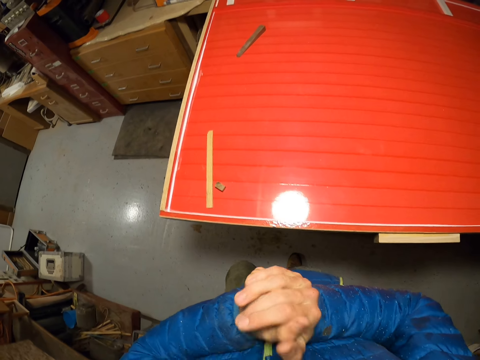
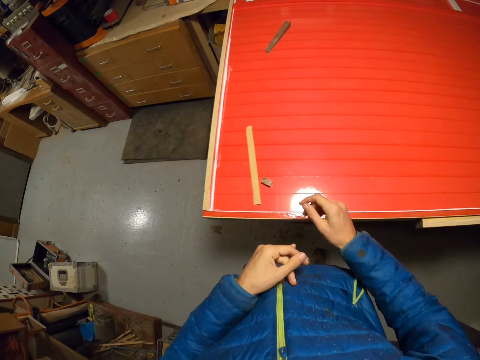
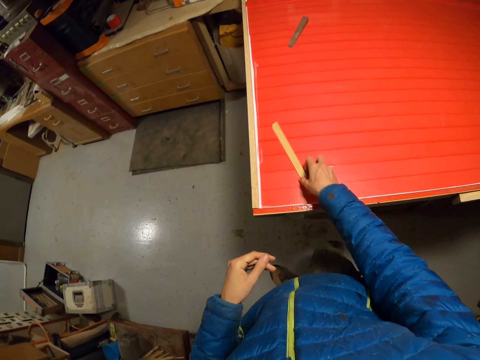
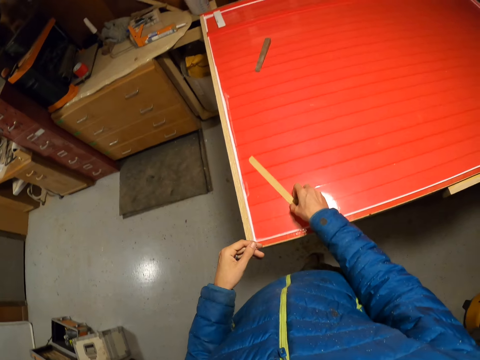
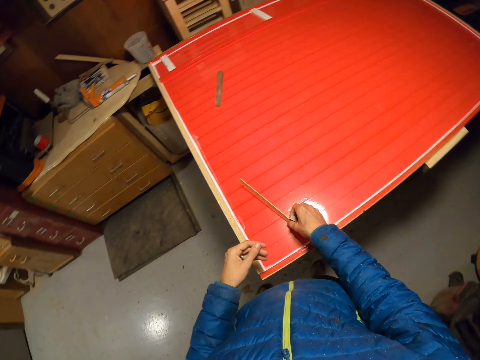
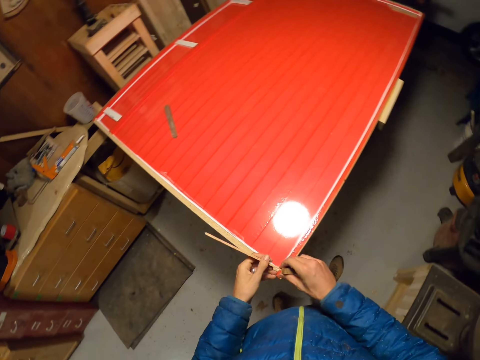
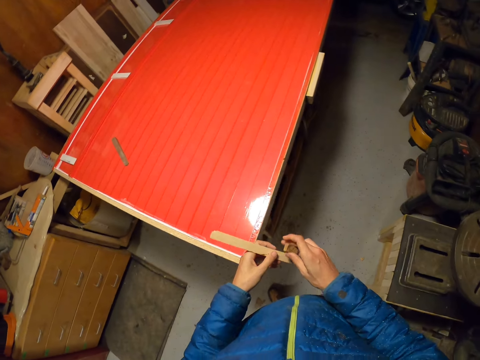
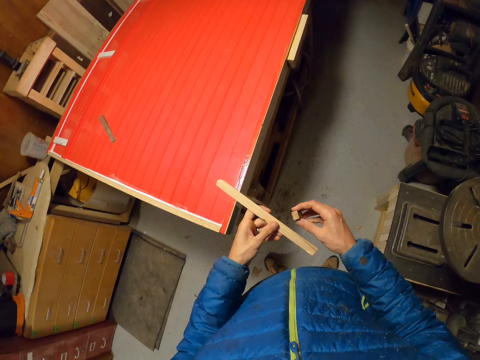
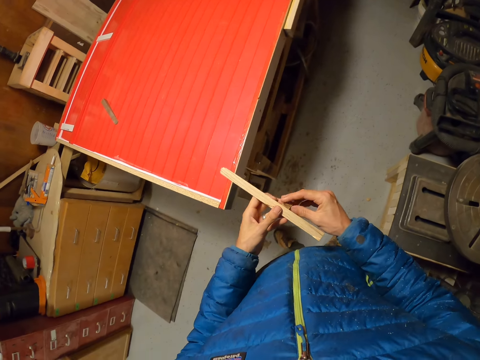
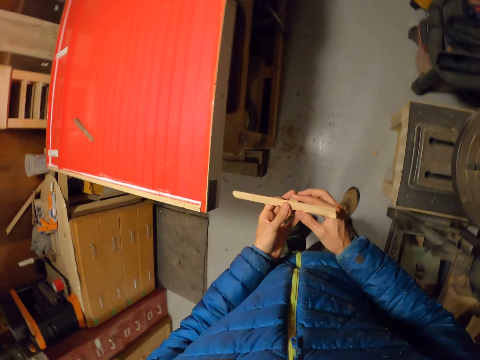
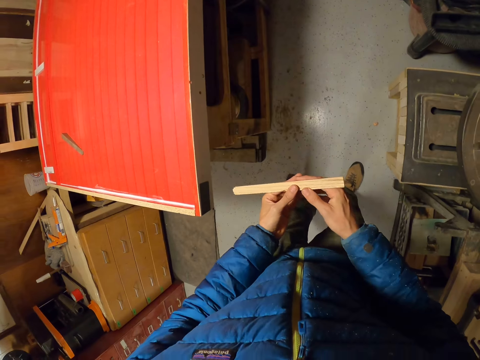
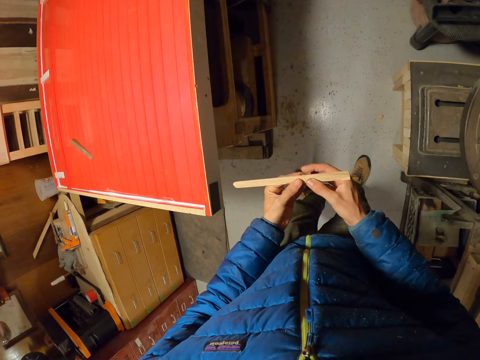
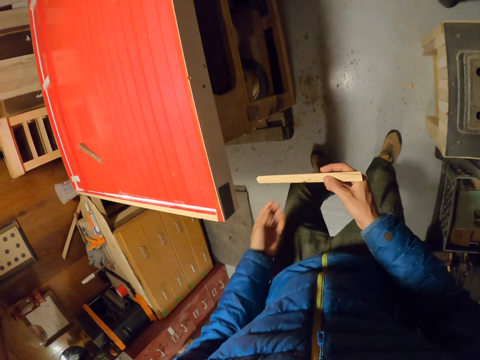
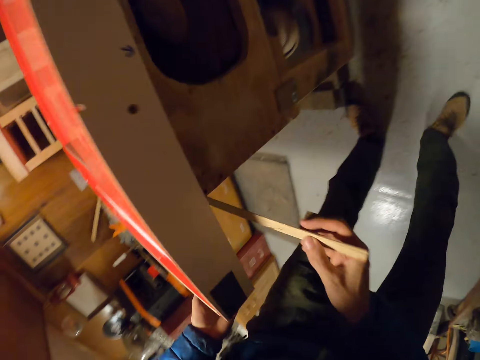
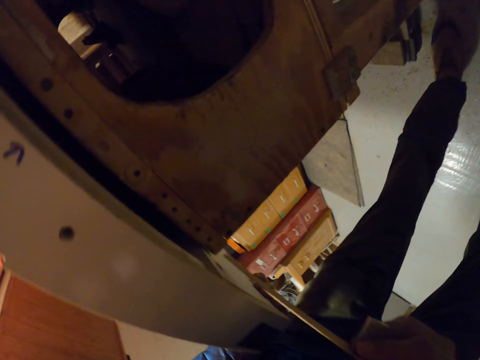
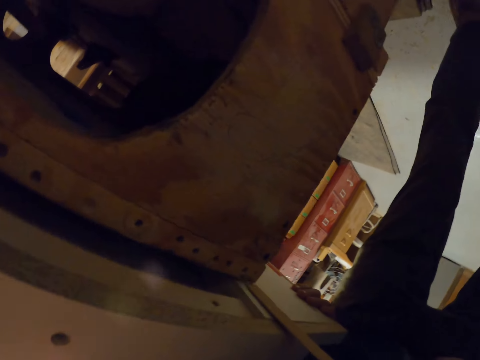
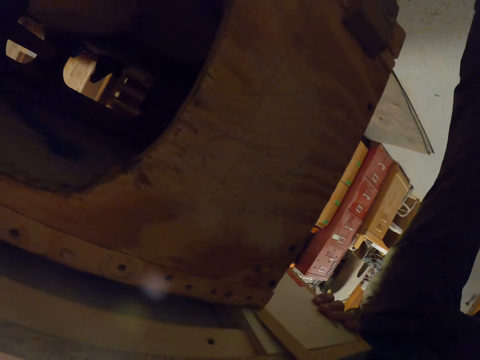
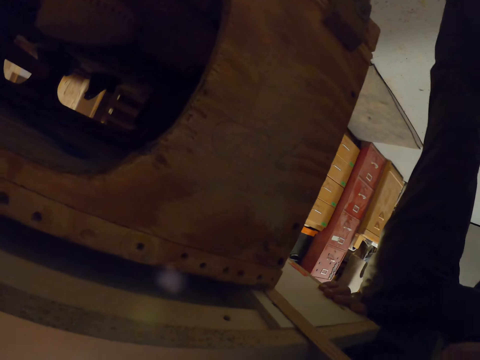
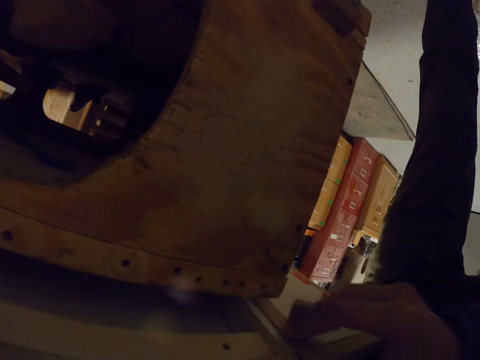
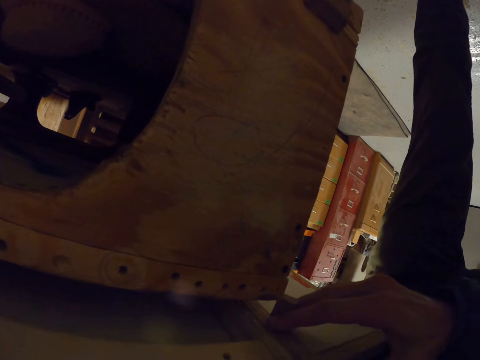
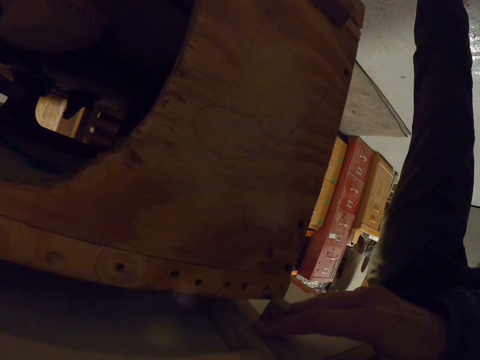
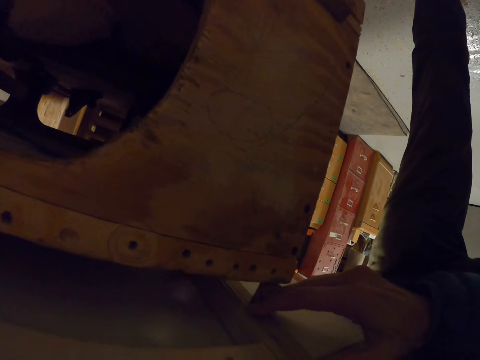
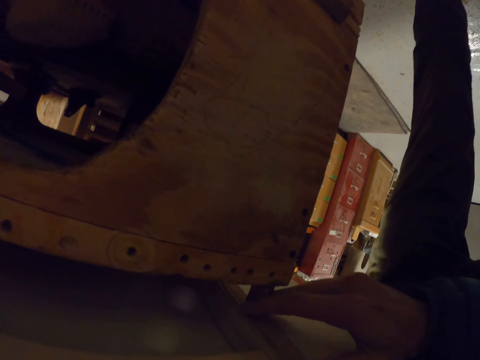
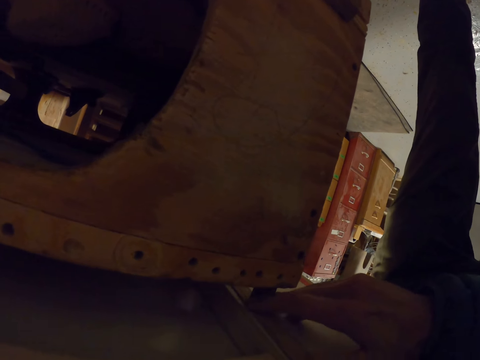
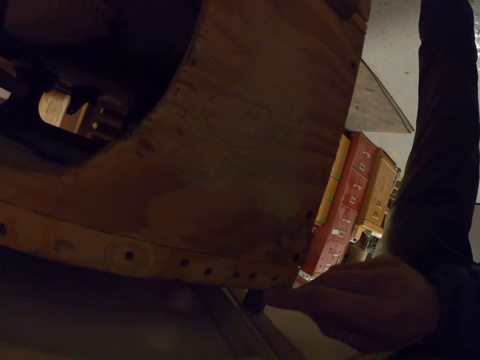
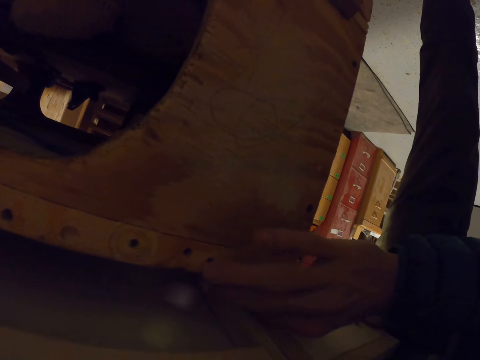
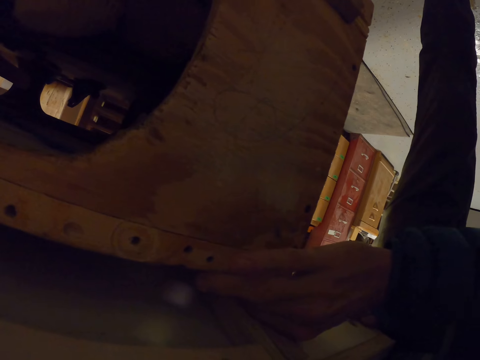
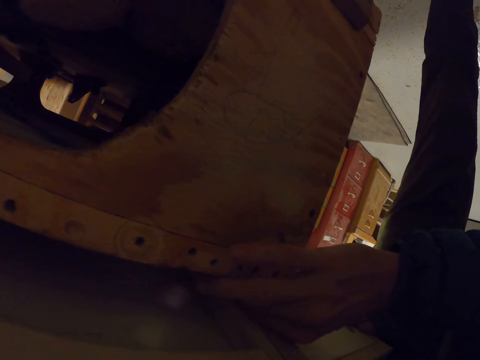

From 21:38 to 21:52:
The camera wearer picks up a piece of wood from the board with the left hand. They put the wood on the left hand. They pass the piece of wood to the right hand. They put the wood under the table.

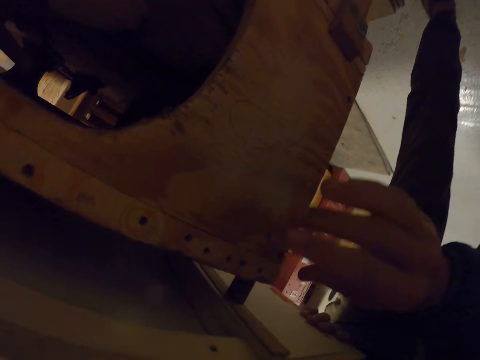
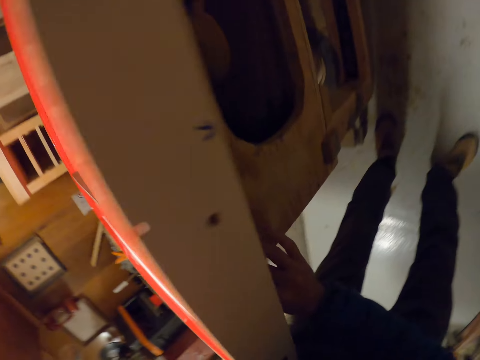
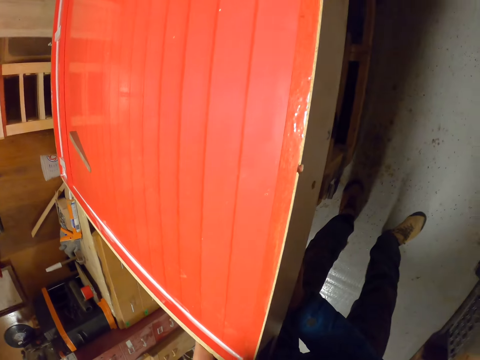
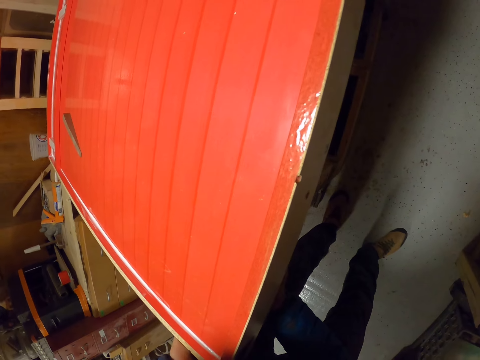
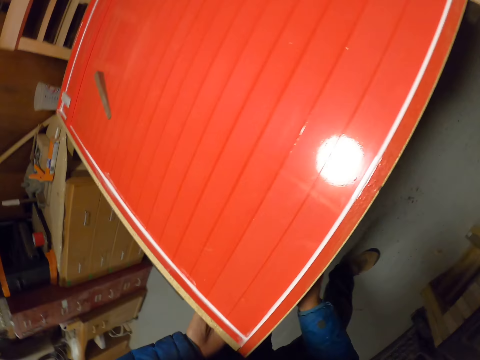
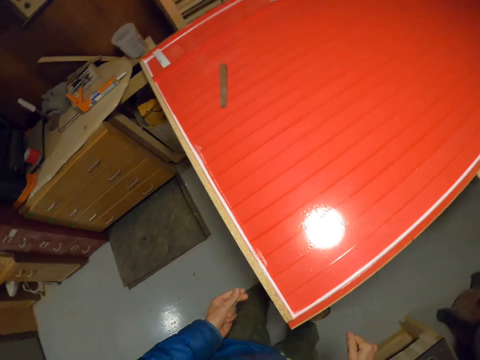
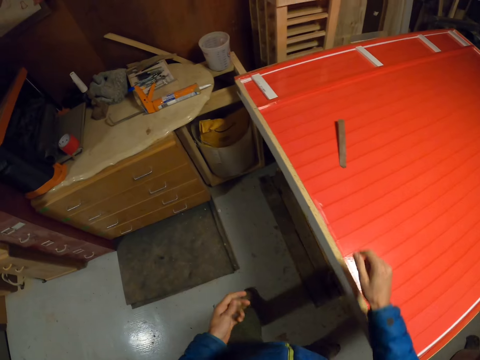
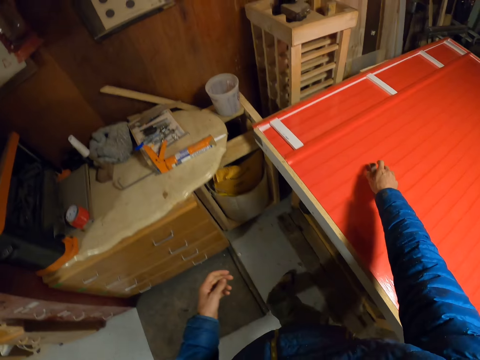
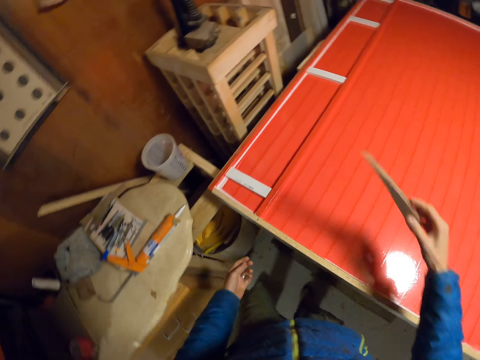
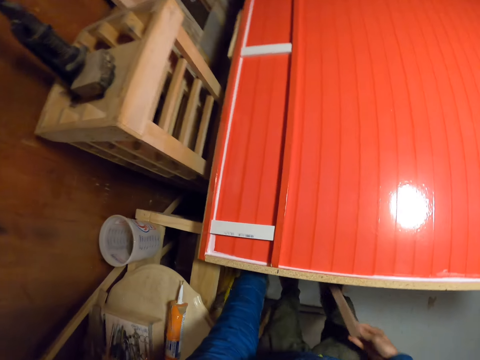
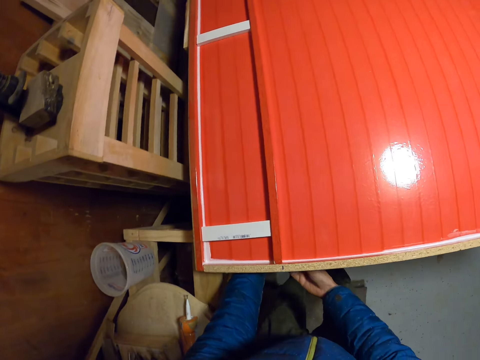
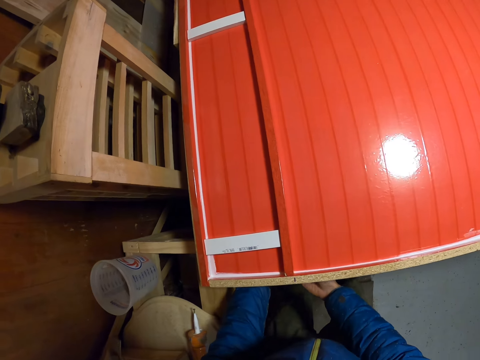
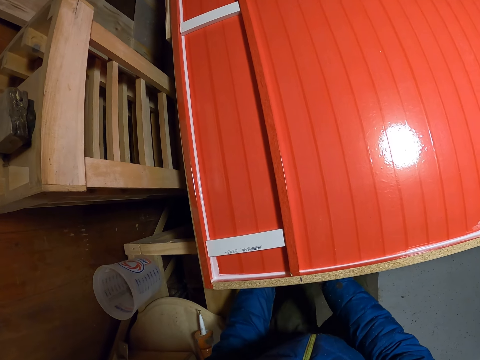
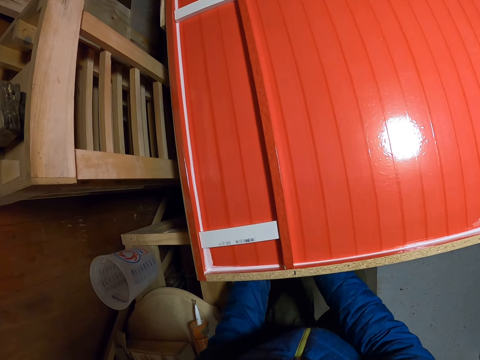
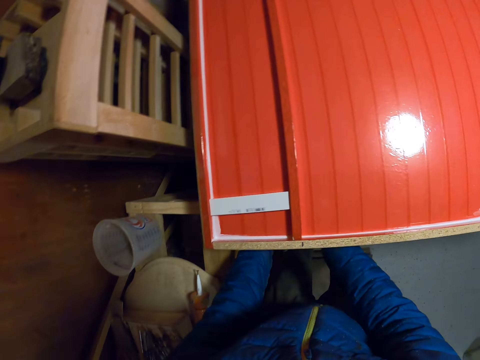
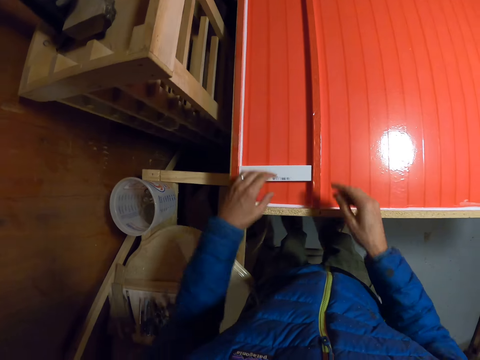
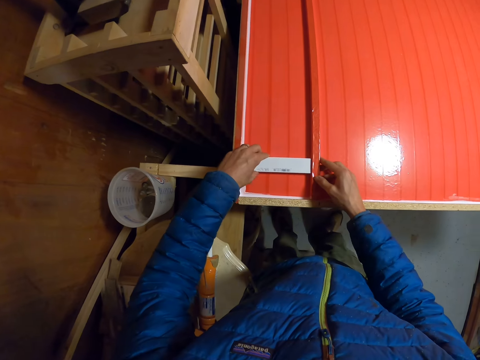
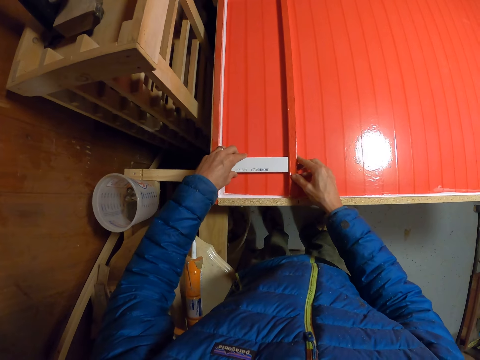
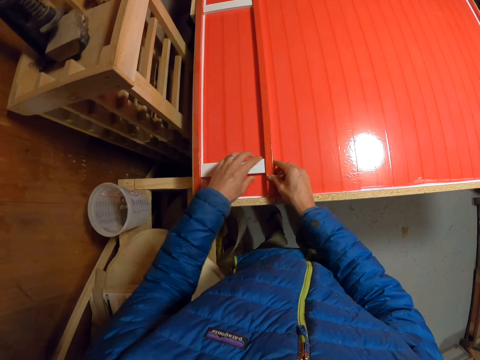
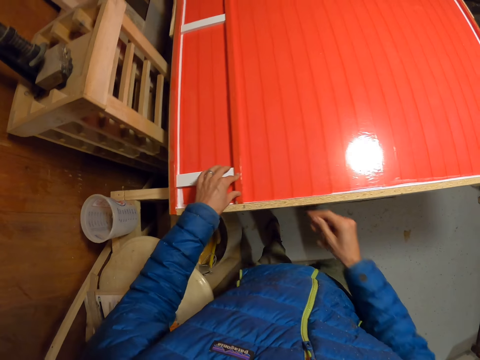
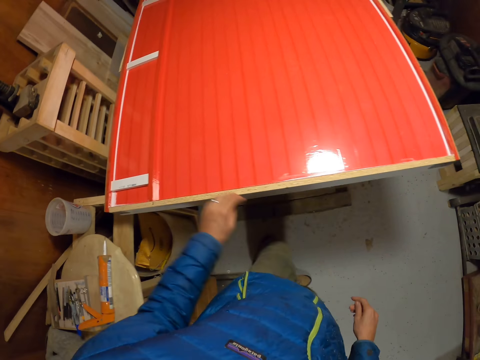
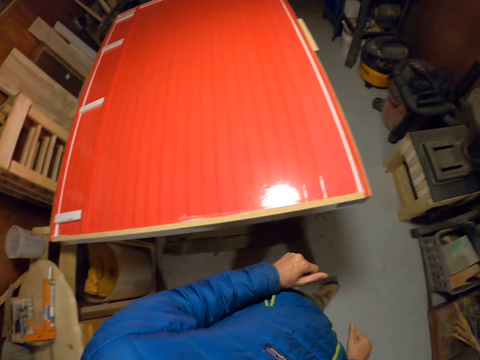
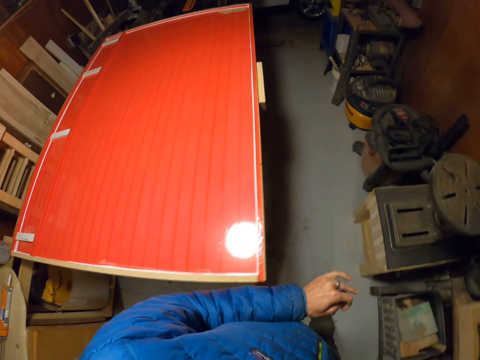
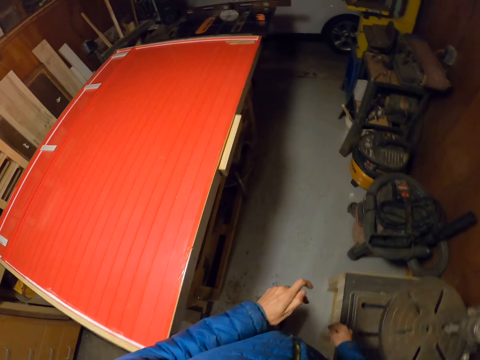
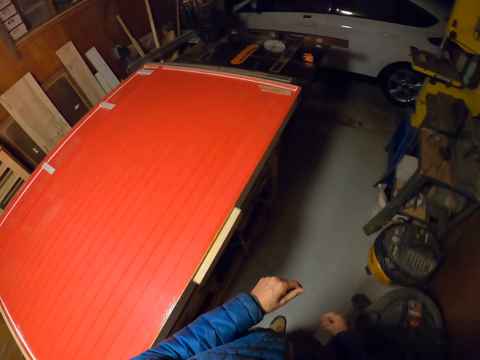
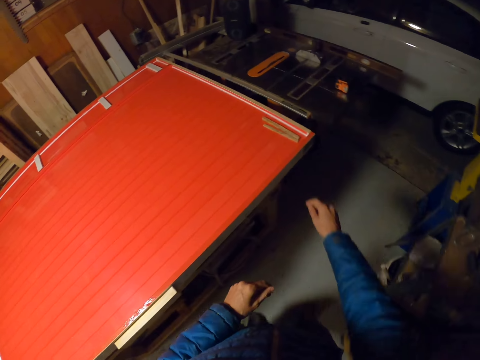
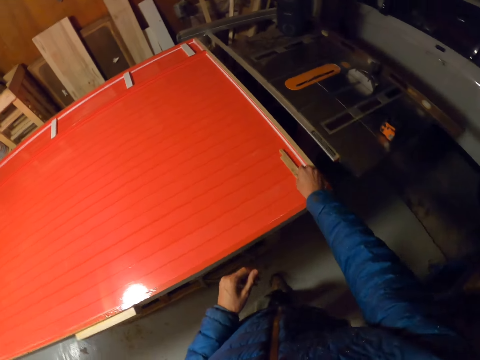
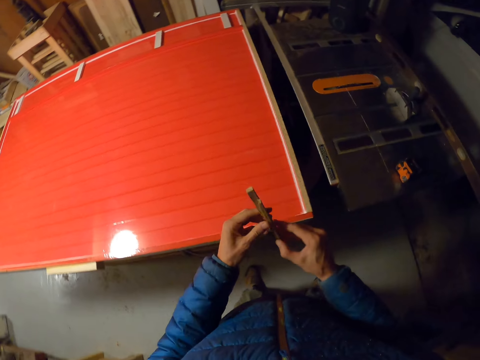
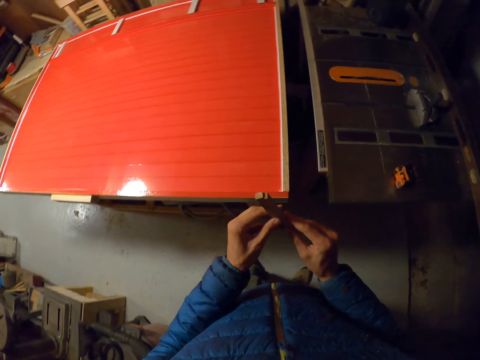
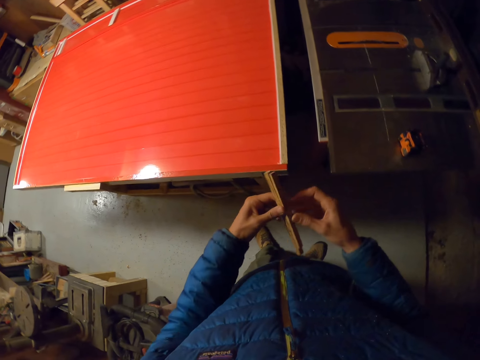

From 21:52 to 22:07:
The camera wearer places the piece of wood on the shelf under the board. They pick up another small piece of wood from the board with the right hand. They place the piece of wood on the shelf under the board. They adjust the piece of wood on the board with both hands. They walk to the other side of the table. They pick up another piece of wood from the board with the right hand.
